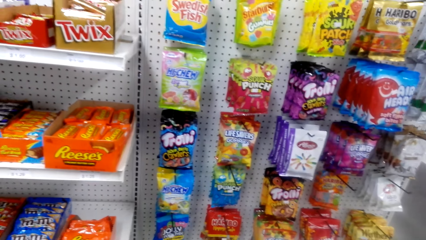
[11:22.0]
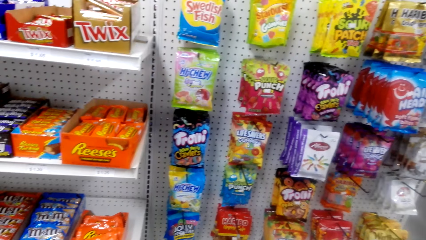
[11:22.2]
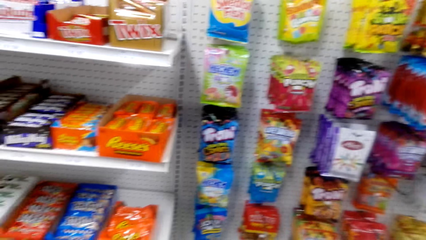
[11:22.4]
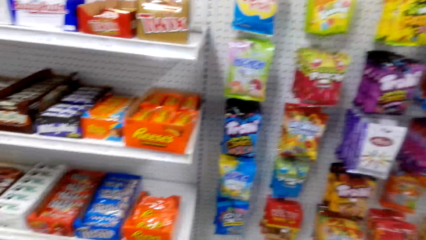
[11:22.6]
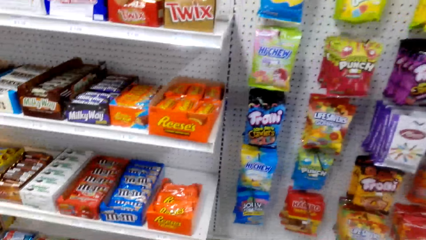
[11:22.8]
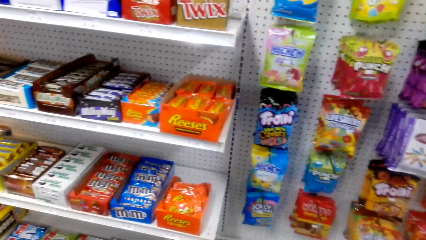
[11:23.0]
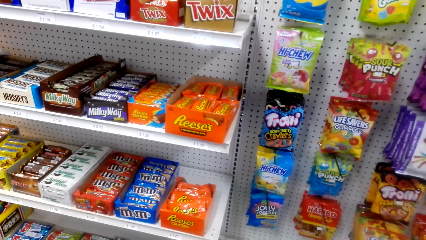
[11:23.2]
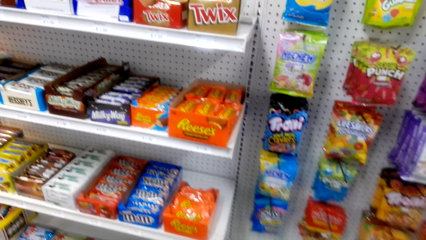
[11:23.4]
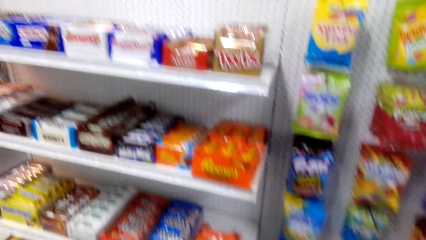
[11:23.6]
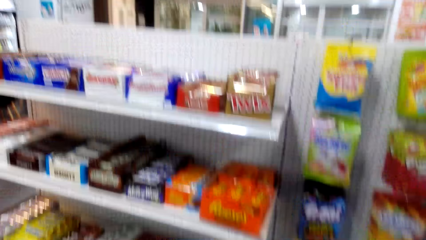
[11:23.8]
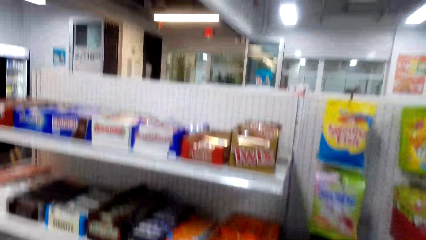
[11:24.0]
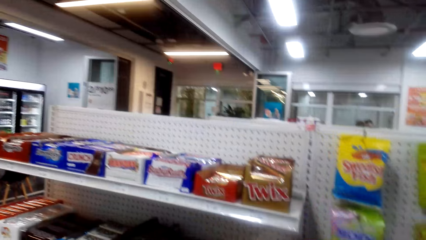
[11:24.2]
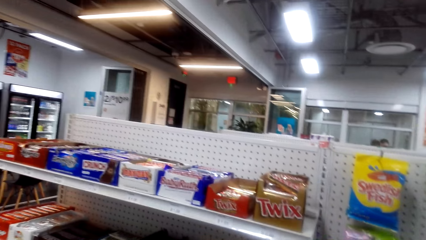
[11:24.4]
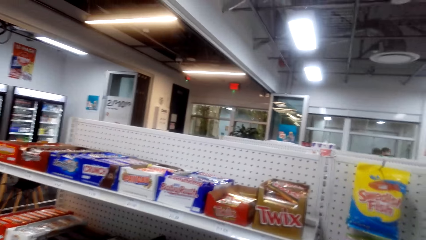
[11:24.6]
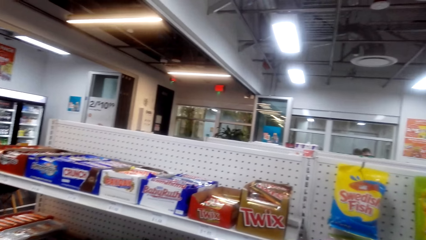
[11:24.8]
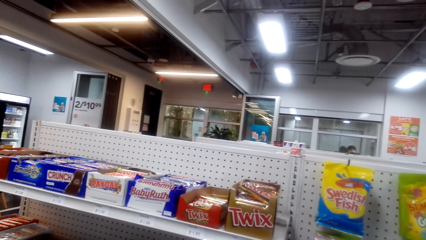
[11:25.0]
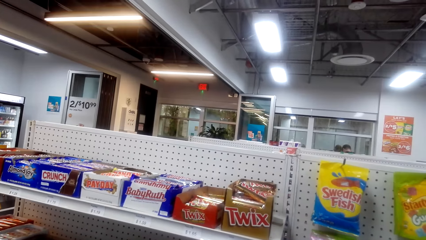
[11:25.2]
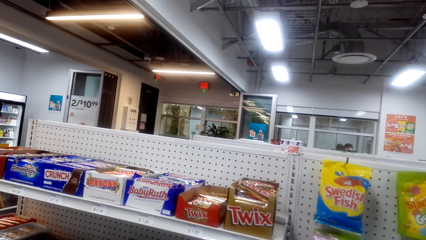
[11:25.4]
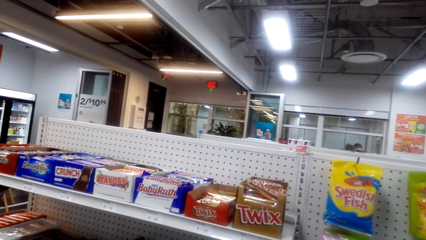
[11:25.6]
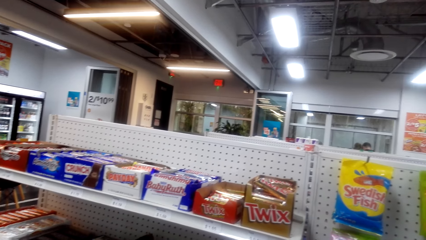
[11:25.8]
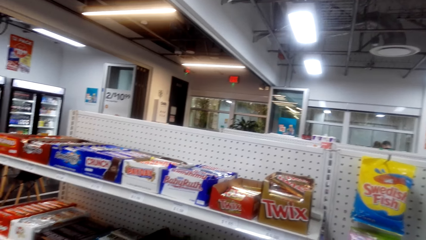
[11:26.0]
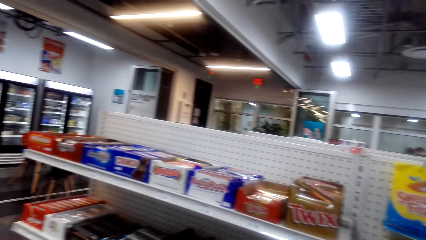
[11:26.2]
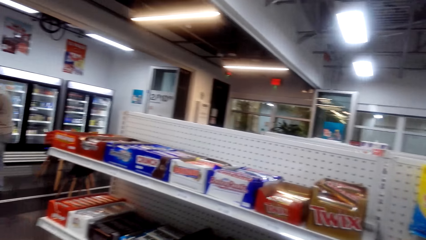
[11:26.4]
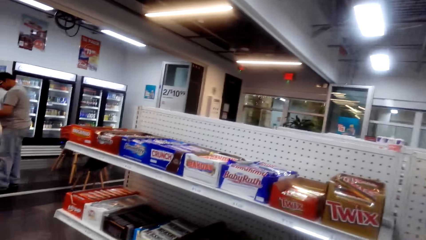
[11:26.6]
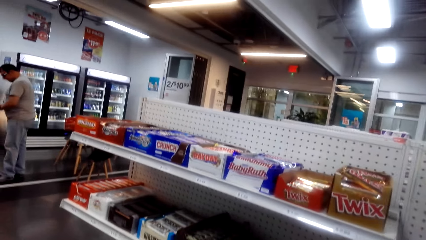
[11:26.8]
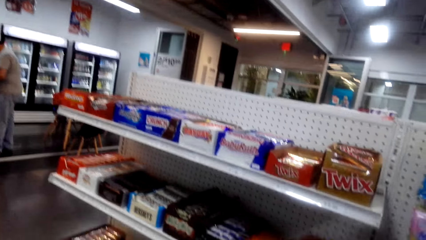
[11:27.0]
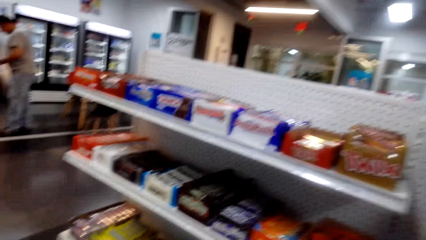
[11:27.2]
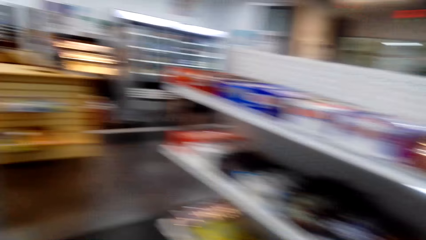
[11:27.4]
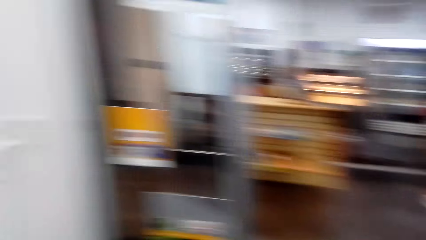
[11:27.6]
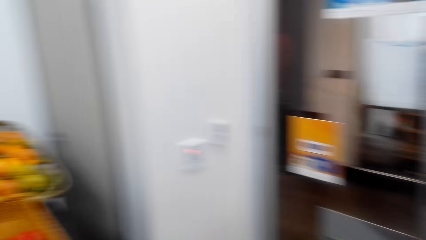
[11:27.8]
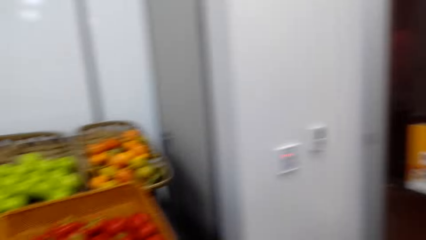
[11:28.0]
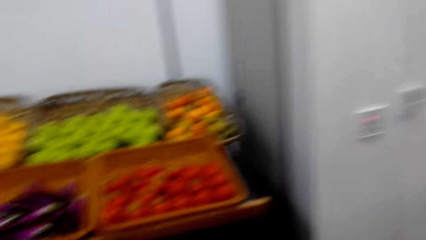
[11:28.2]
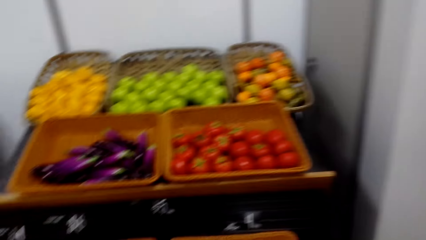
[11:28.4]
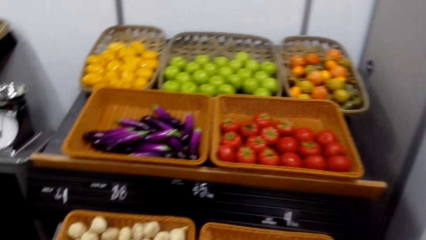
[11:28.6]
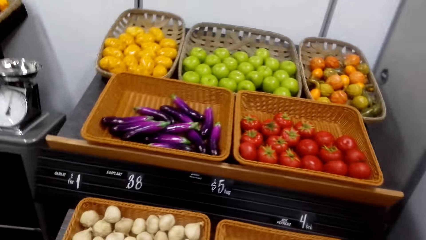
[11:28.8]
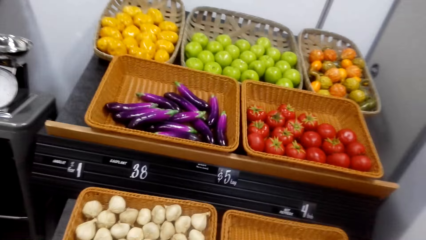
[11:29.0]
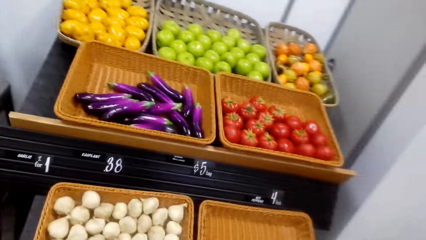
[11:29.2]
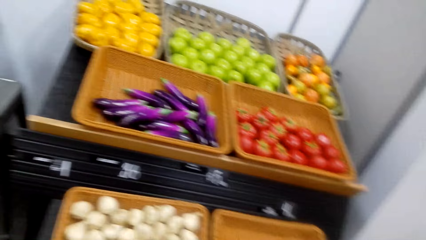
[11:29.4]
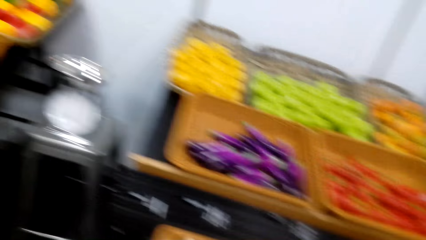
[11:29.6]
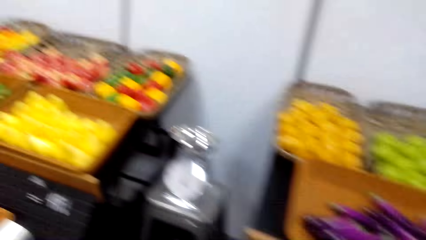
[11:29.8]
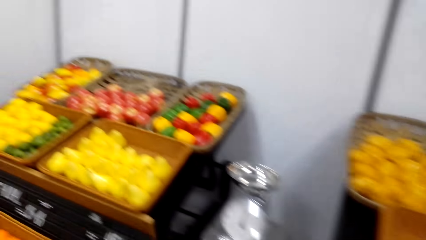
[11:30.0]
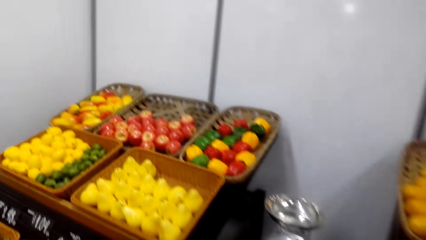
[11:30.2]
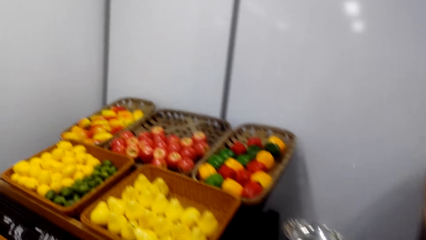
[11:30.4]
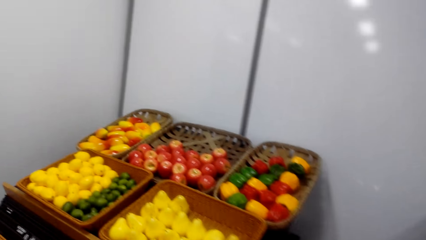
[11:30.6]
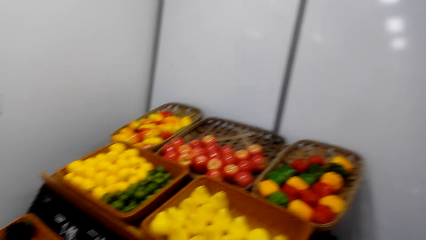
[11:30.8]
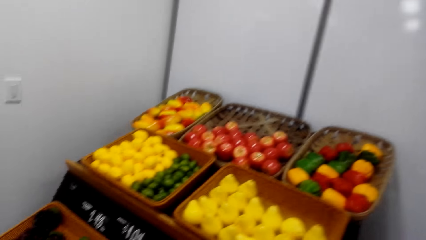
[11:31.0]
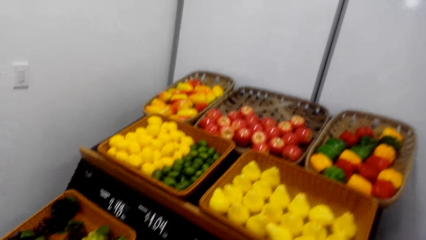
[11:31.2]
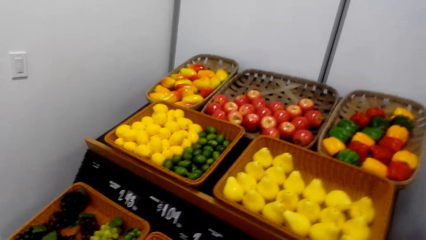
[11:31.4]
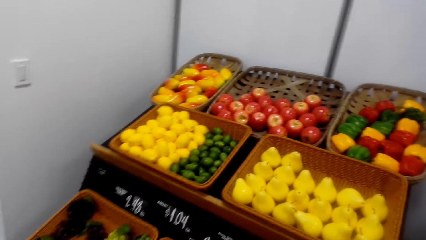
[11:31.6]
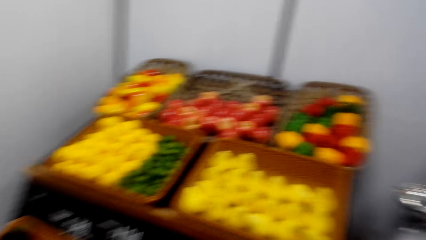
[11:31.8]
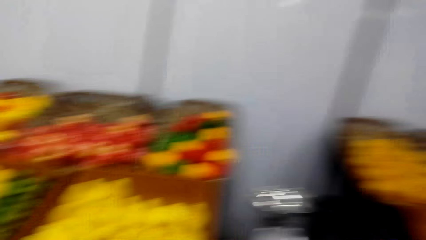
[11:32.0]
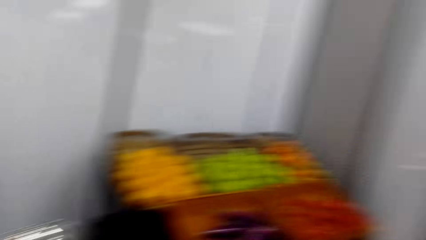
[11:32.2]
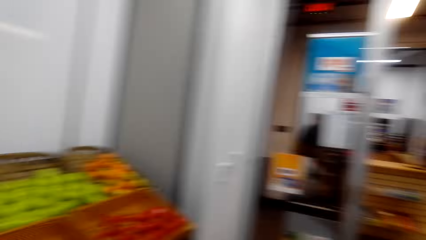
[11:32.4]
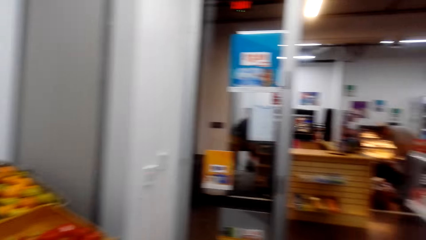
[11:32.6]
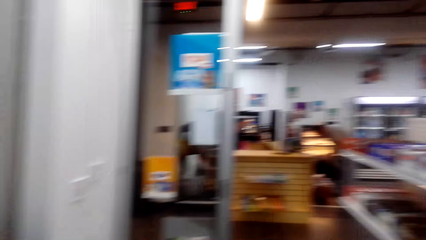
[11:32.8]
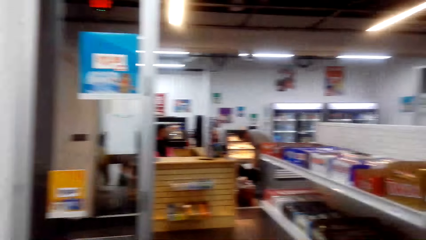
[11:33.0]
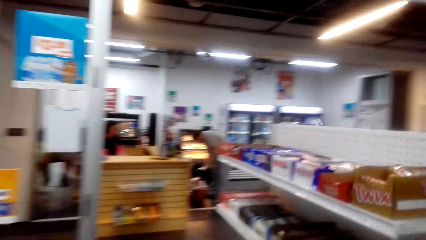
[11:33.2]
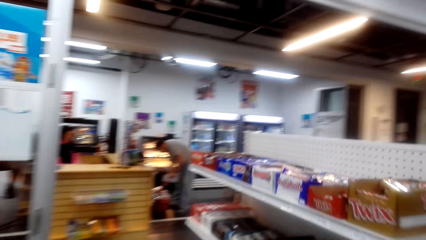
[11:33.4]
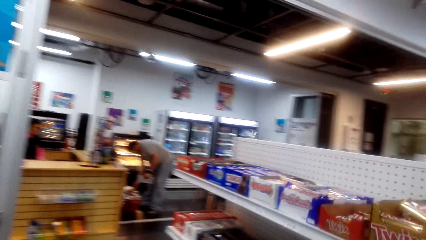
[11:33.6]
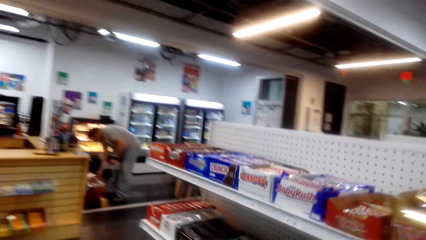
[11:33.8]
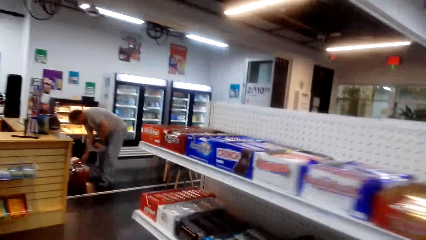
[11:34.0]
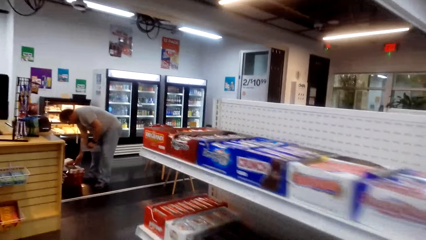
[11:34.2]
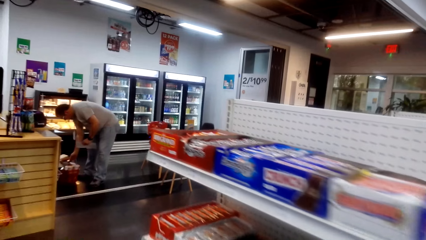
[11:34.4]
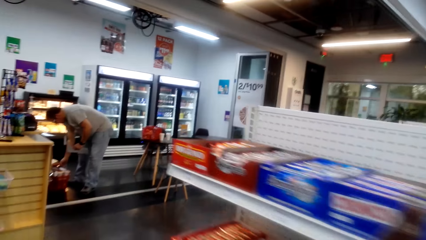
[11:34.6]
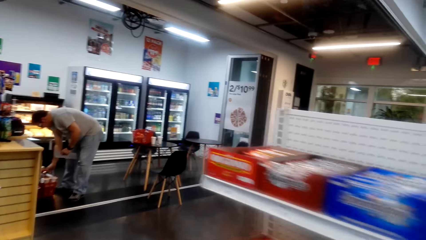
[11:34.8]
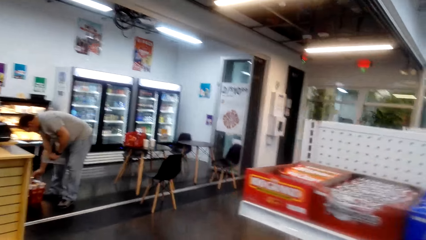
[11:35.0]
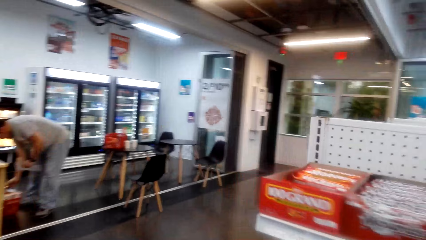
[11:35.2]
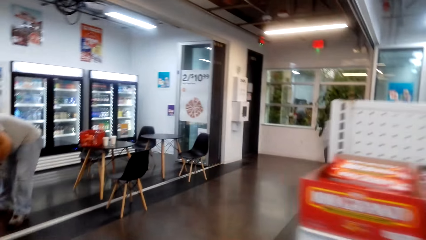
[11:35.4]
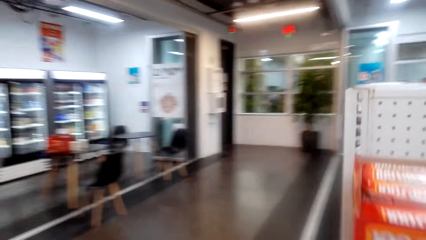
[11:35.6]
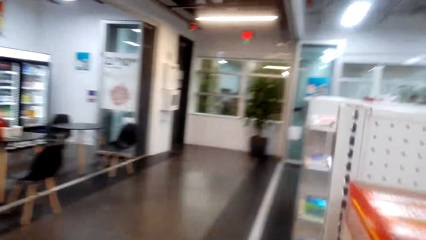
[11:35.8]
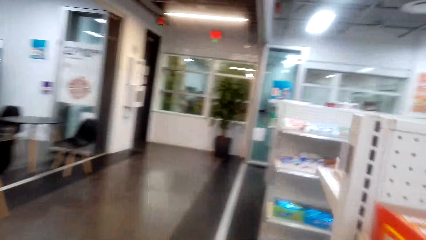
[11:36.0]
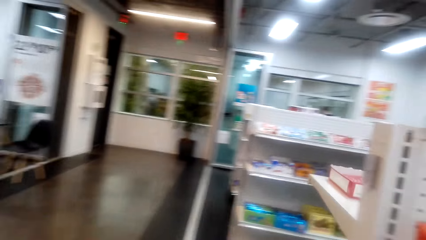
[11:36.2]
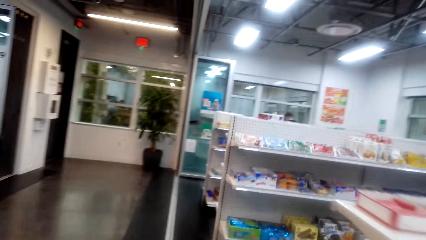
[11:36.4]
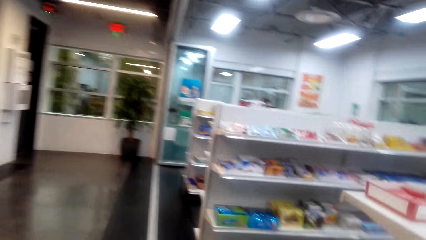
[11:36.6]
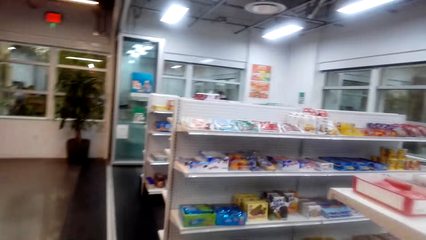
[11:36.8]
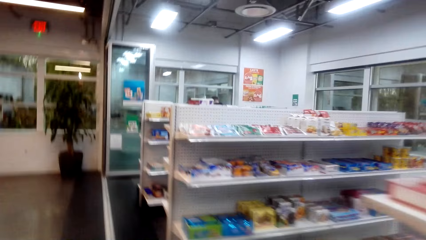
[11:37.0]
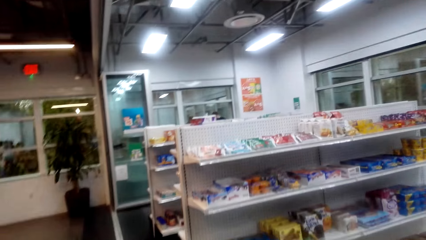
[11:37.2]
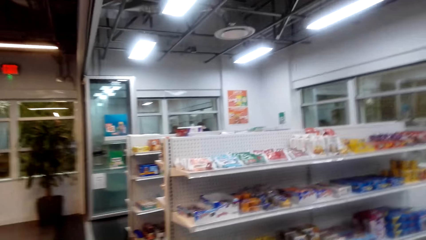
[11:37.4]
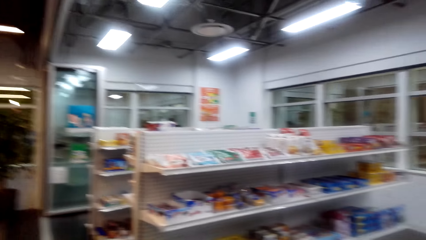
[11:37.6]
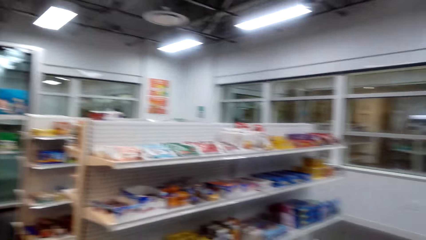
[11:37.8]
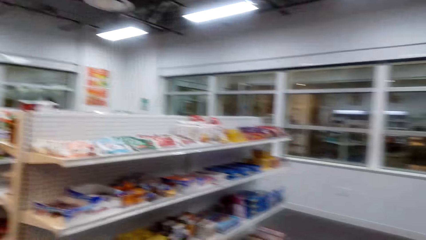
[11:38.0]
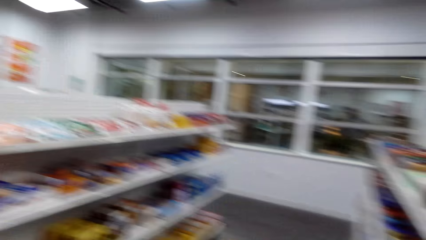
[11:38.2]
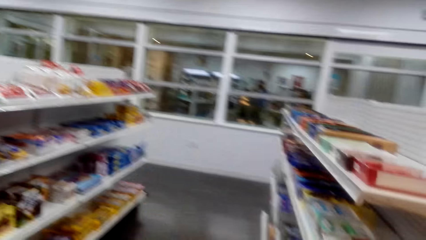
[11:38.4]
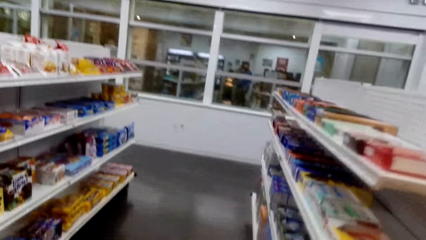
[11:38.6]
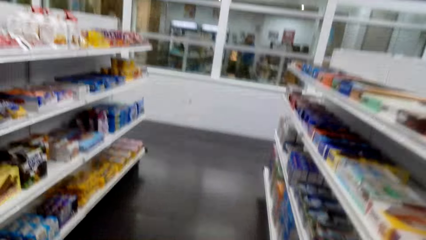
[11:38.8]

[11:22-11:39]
The camera wearer looks around. They walk around.
